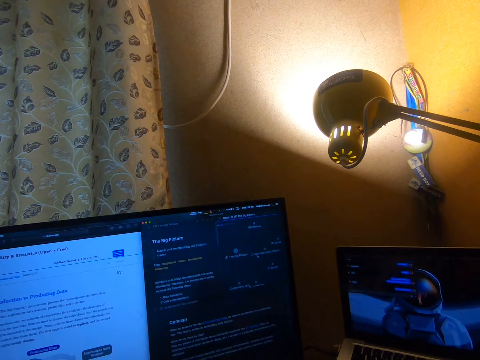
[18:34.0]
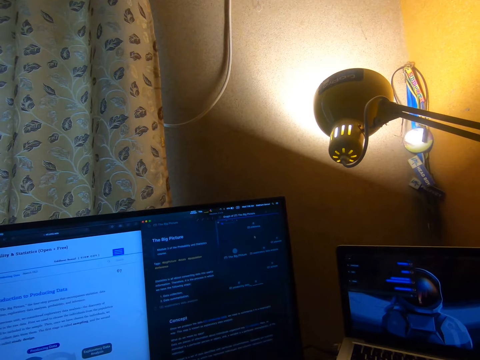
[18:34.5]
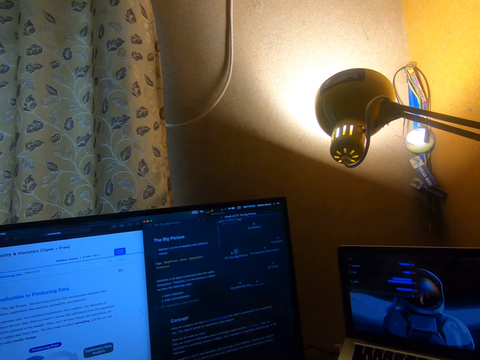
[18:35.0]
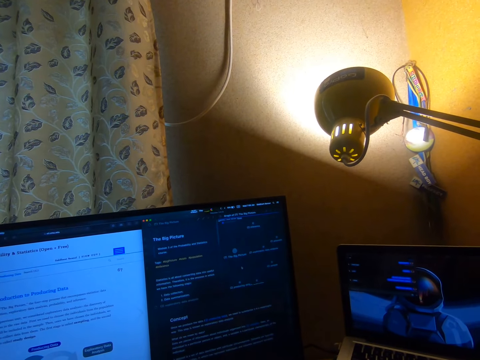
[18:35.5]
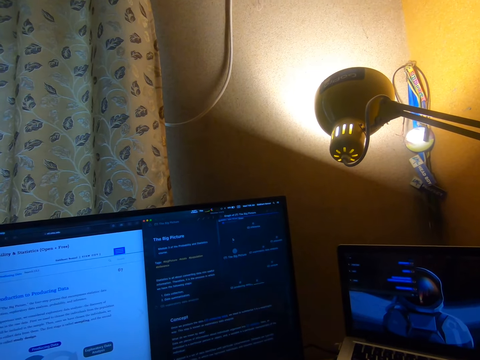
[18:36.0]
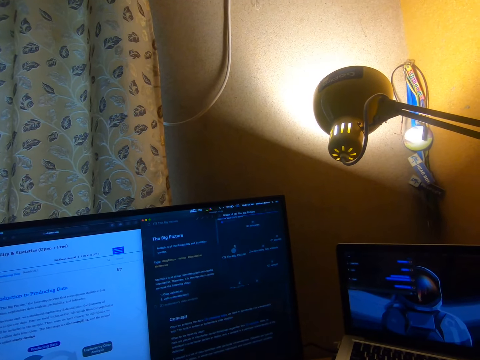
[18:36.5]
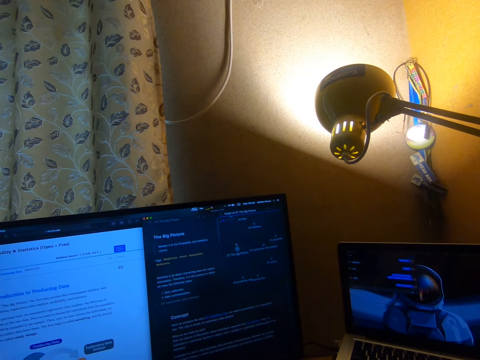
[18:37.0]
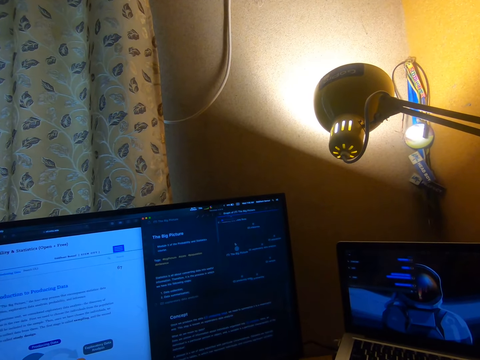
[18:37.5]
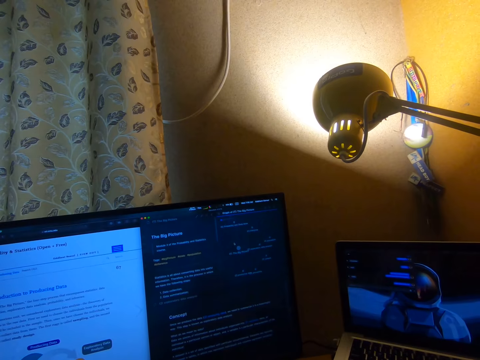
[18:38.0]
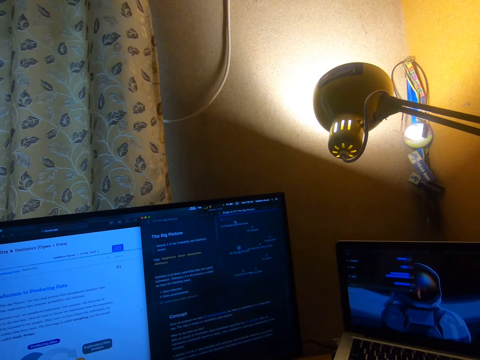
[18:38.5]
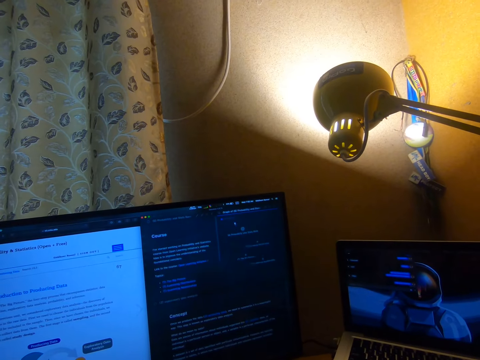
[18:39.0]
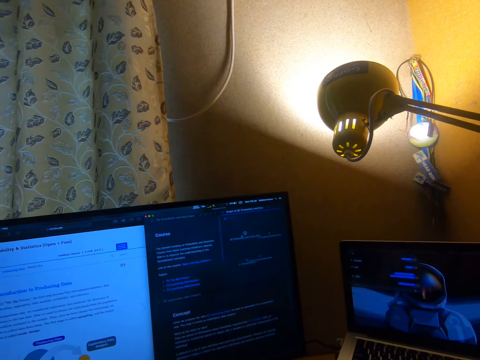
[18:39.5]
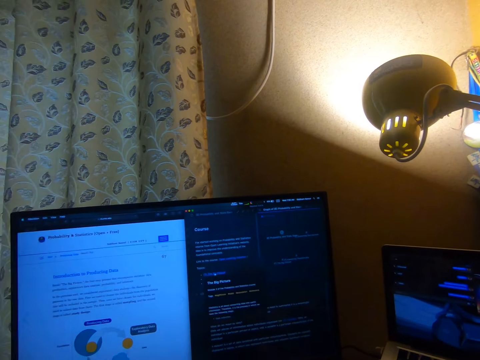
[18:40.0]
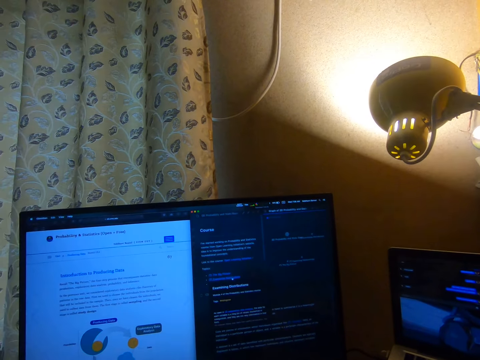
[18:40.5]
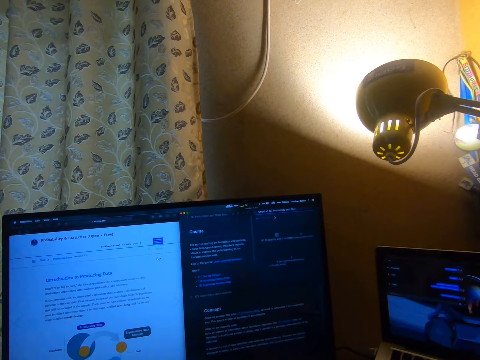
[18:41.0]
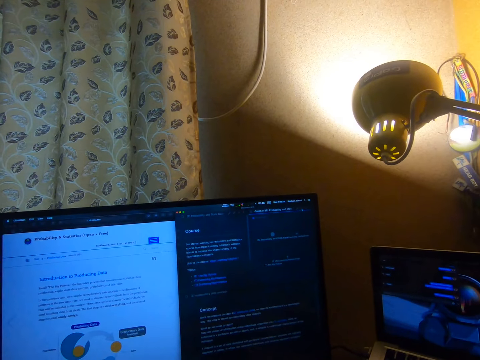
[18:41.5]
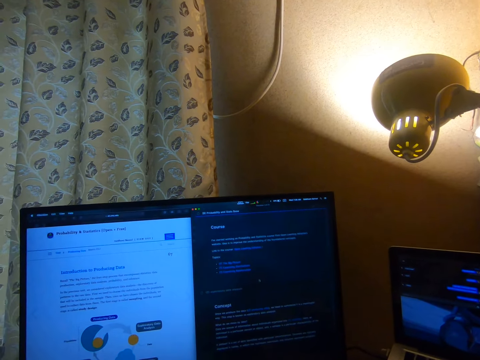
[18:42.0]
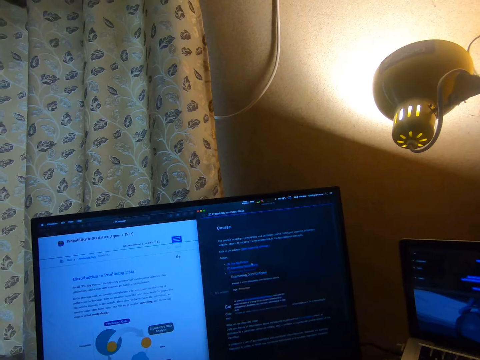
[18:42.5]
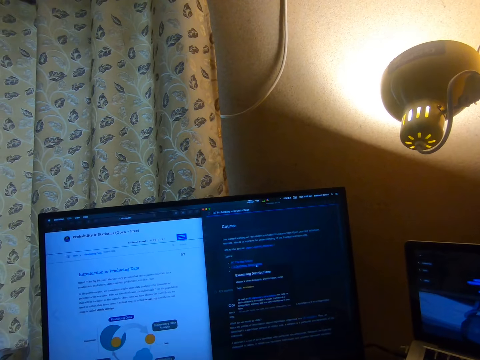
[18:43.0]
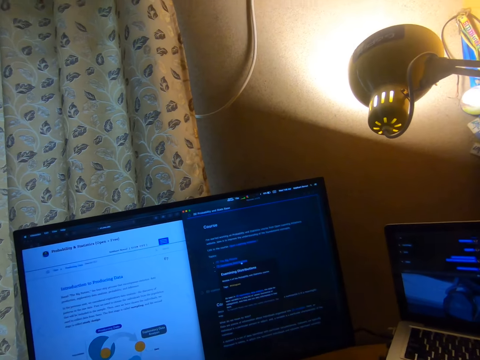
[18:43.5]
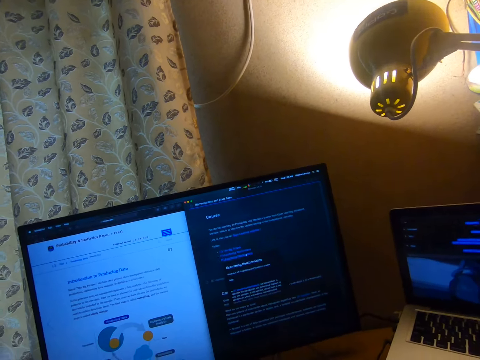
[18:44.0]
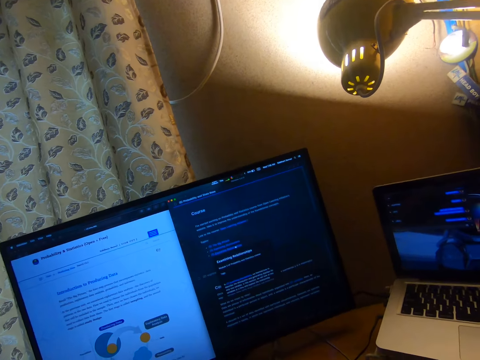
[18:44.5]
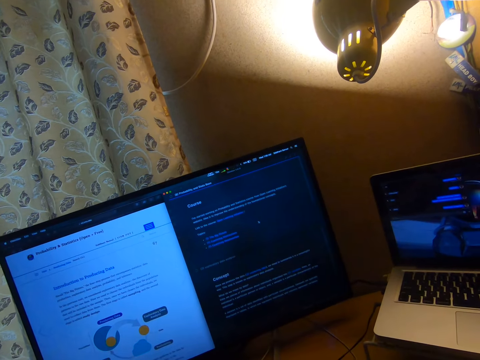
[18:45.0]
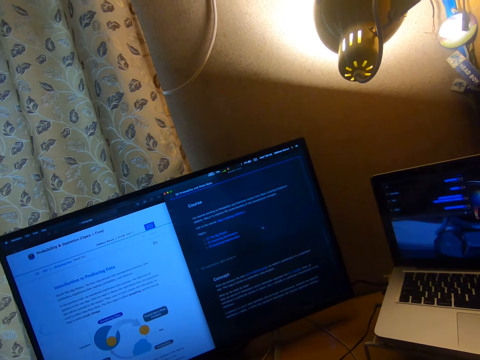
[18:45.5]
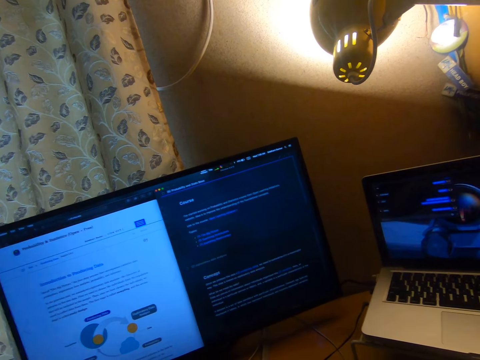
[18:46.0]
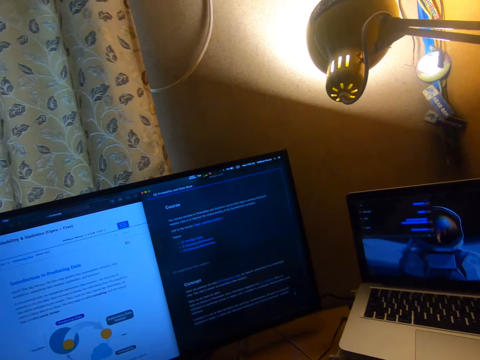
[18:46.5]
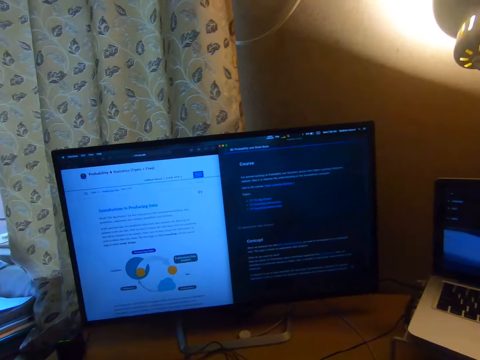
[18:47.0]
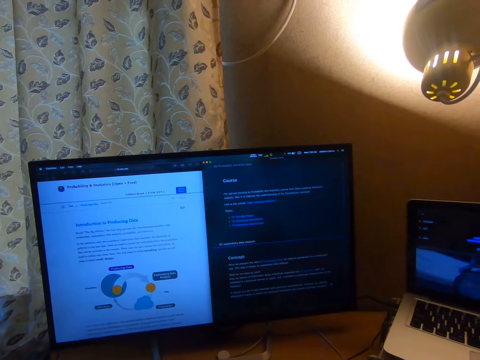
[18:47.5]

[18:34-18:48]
The camera wearer displays the writing on the desktop. They move the cursor. They click something. They scroll the mouse pad.

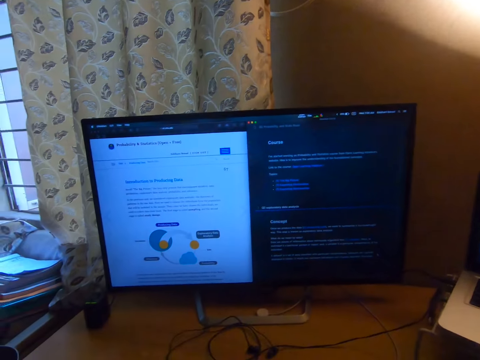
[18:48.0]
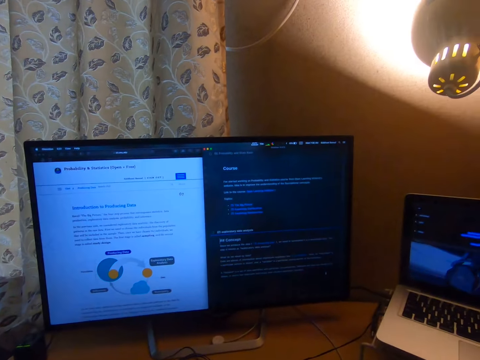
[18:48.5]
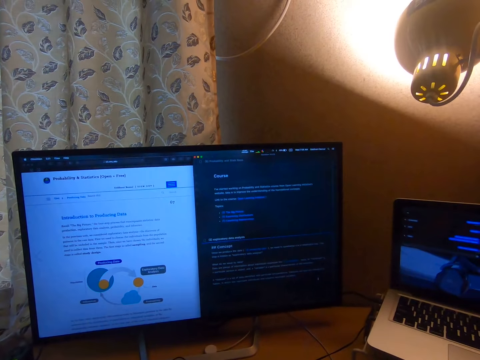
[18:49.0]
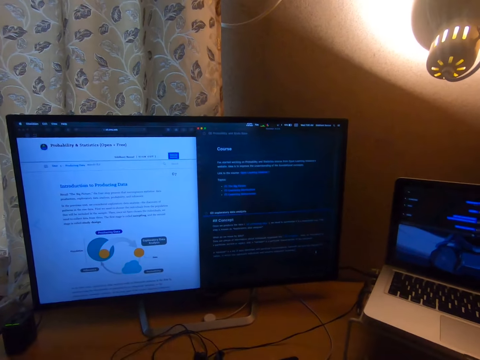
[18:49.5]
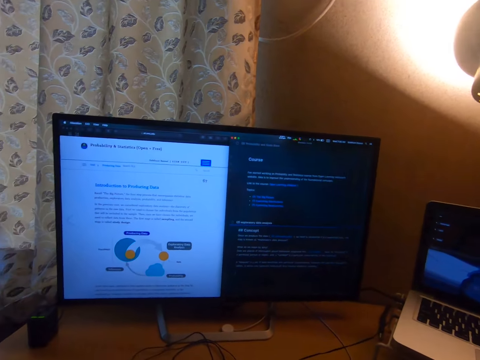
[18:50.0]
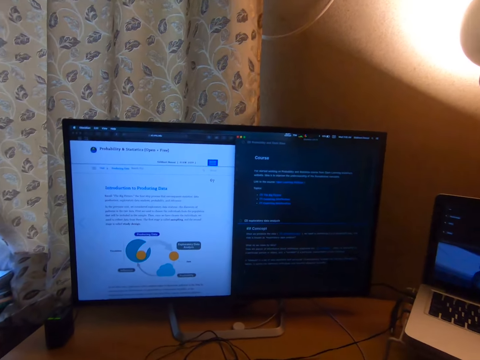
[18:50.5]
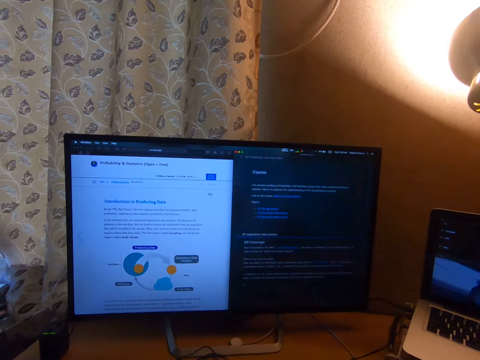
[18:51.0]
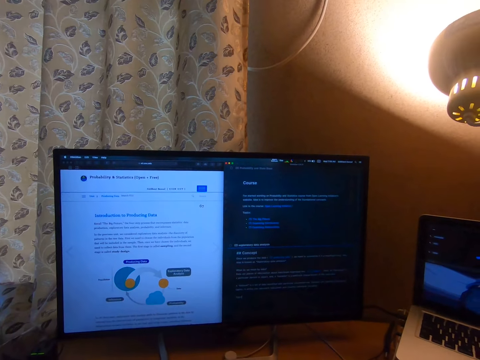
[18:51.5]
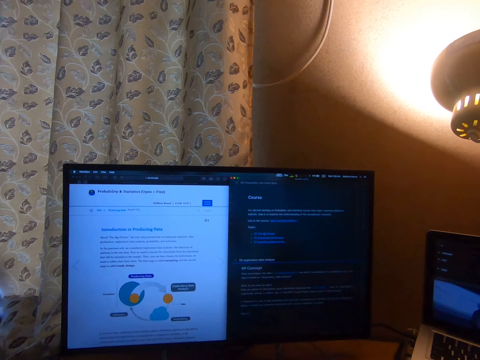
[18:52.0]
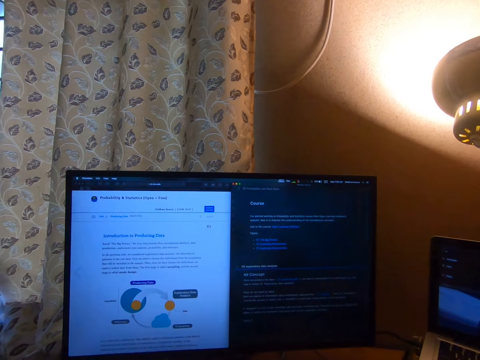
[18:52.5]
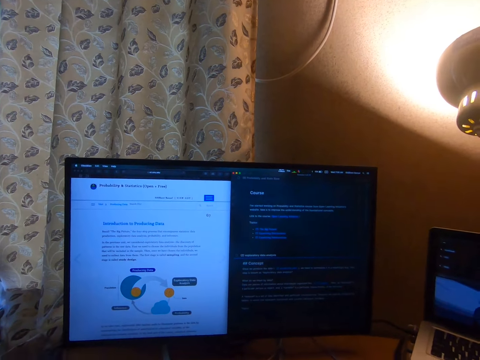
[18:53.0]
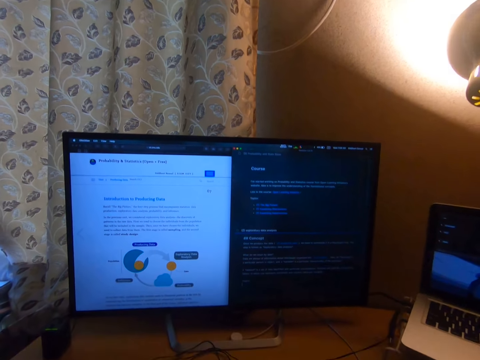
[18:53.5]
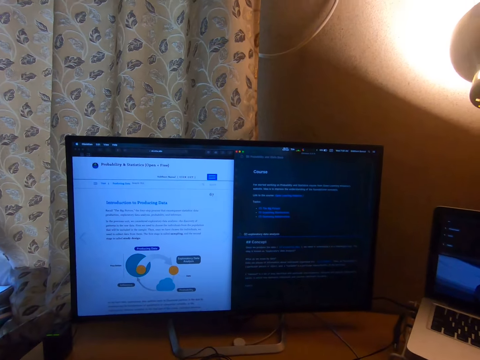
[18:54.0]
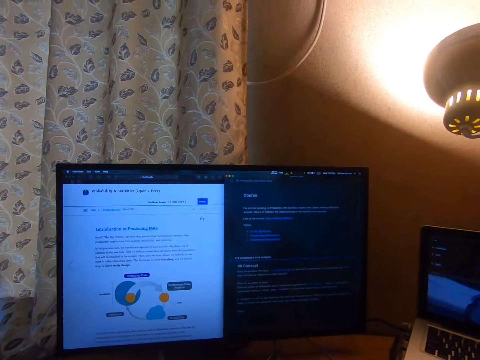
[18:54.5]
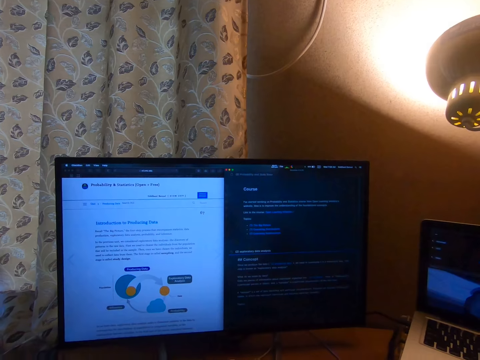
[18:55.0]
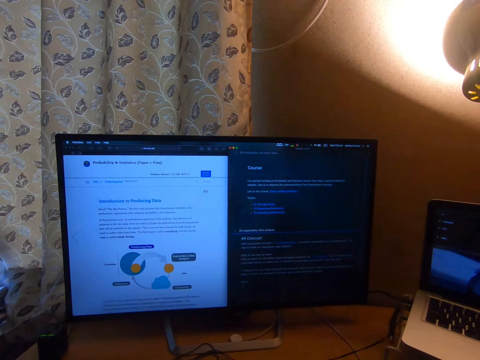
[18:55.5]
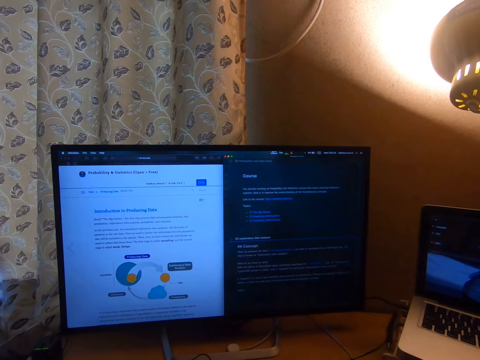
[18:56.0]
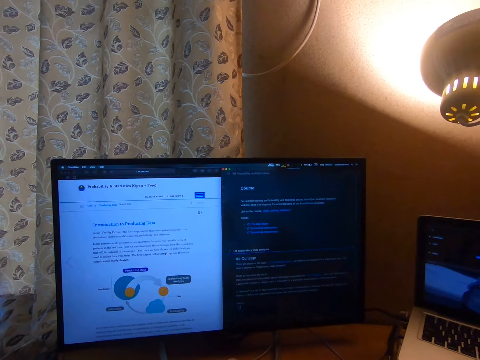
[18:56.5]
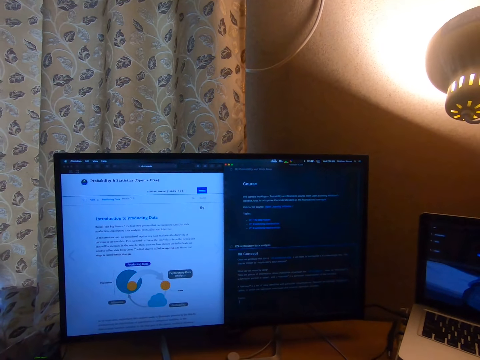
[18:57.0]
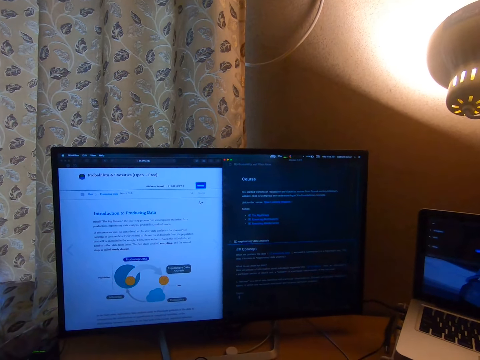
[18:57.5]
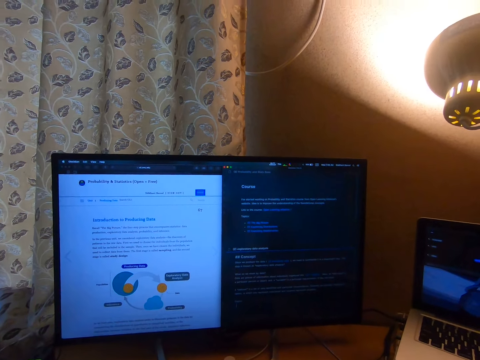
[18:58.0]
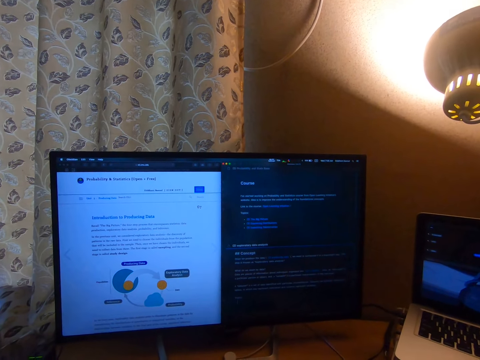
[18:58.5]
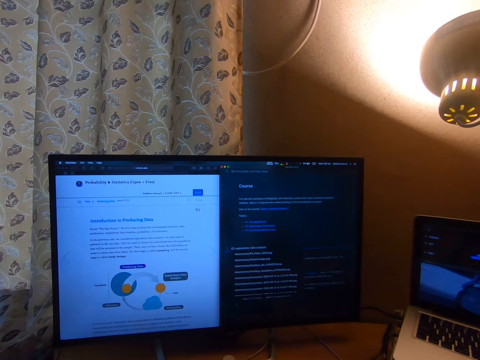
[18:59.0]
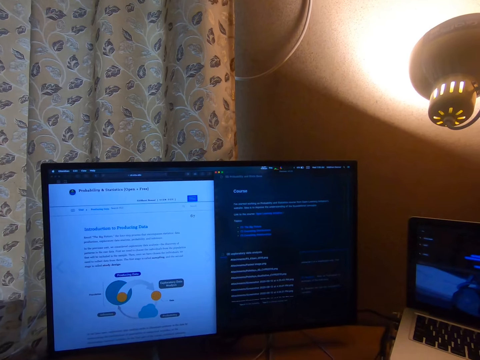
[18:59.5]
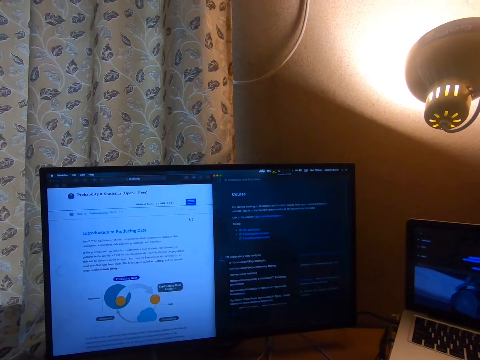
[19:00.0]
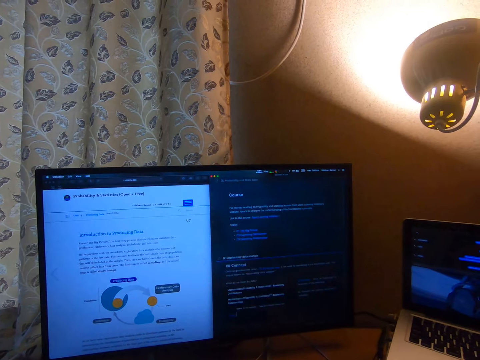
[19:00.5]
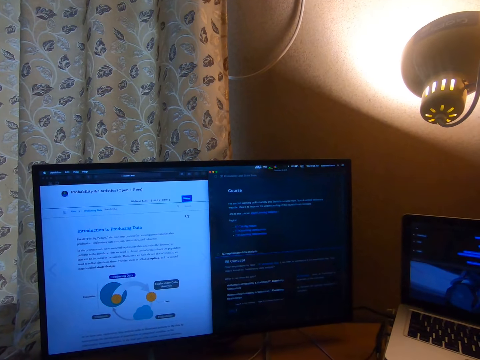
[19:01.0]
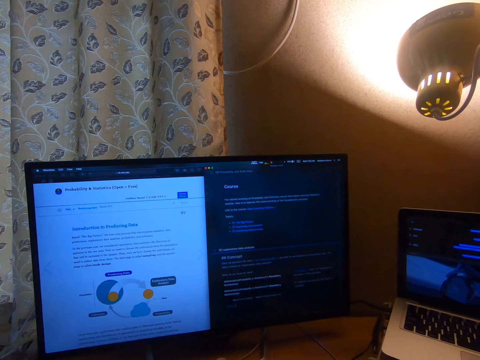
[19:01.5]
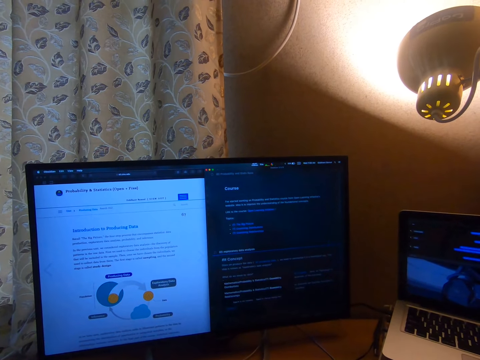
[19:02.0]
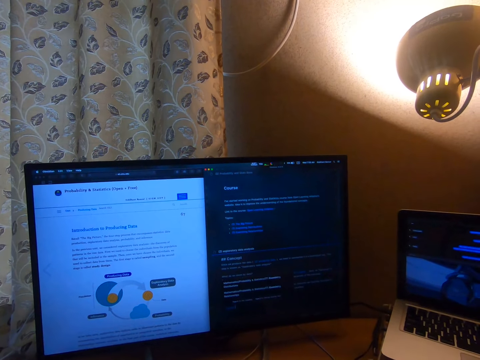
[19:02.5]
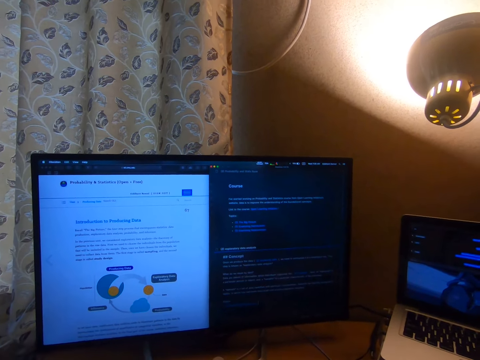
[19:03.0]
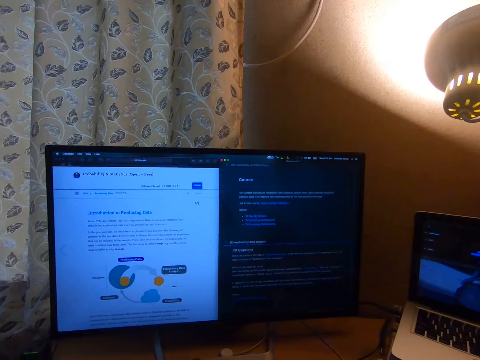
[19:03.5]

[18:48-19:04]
The camera wearer types on the computer keyboard. They display the writing on the desktop. They move the cursor. They scroll the mouse pad.
